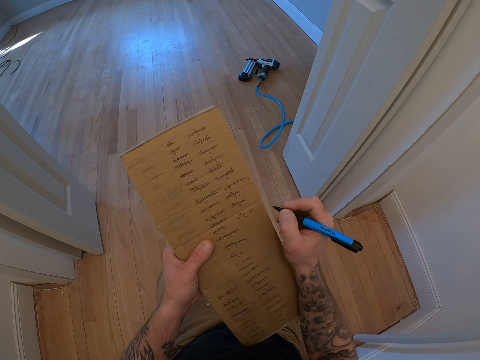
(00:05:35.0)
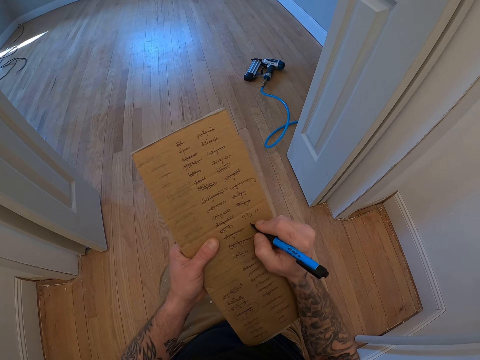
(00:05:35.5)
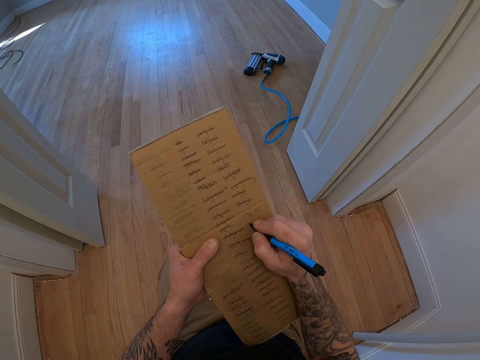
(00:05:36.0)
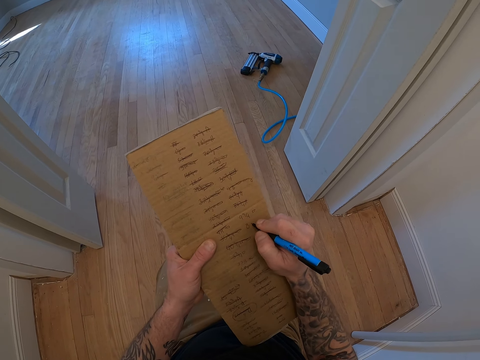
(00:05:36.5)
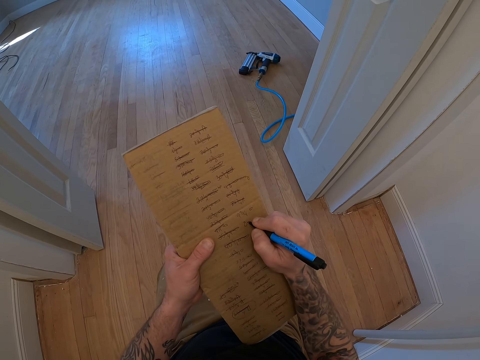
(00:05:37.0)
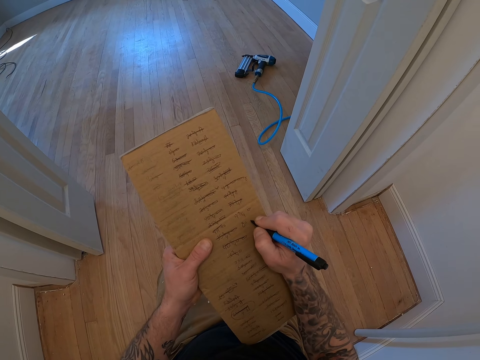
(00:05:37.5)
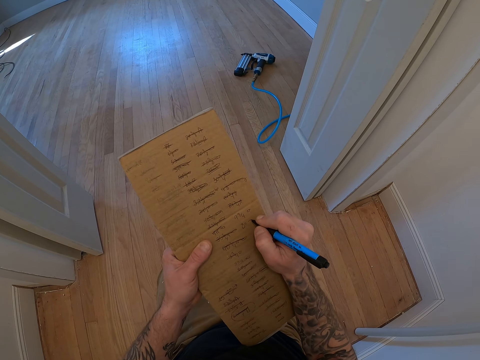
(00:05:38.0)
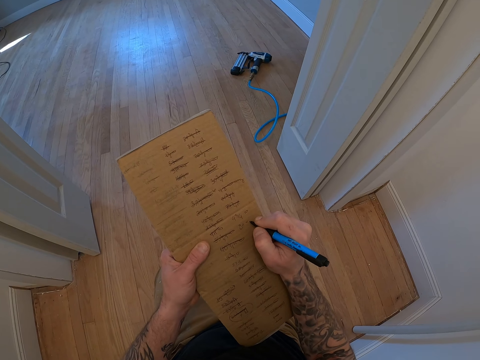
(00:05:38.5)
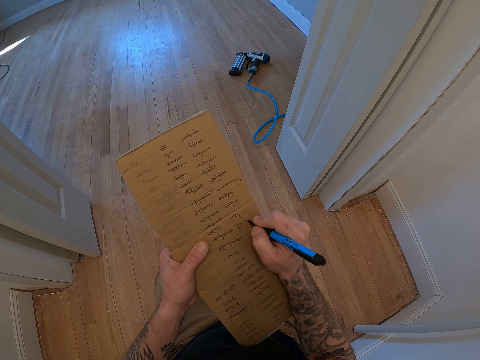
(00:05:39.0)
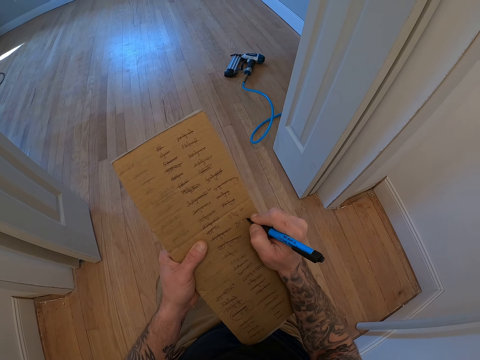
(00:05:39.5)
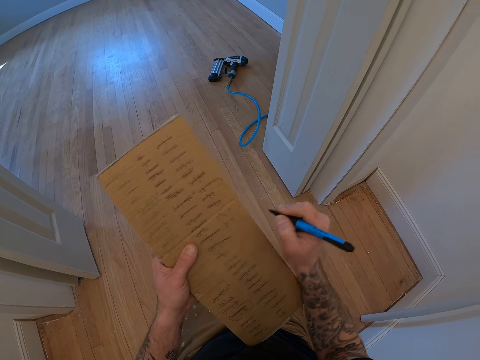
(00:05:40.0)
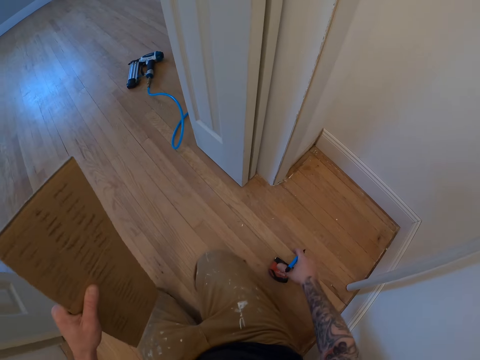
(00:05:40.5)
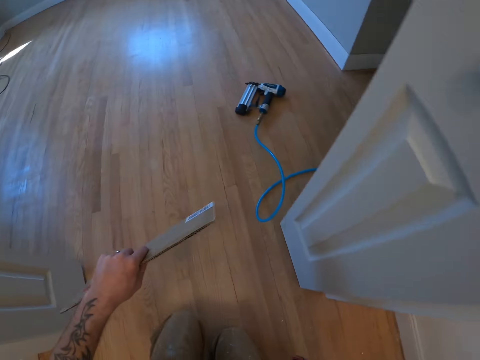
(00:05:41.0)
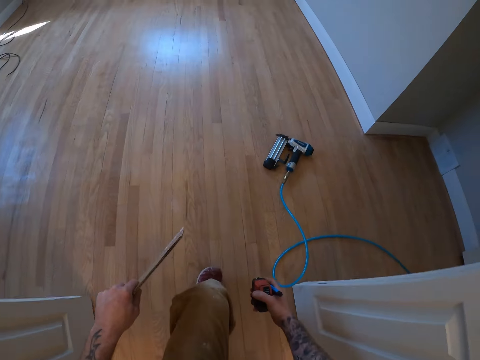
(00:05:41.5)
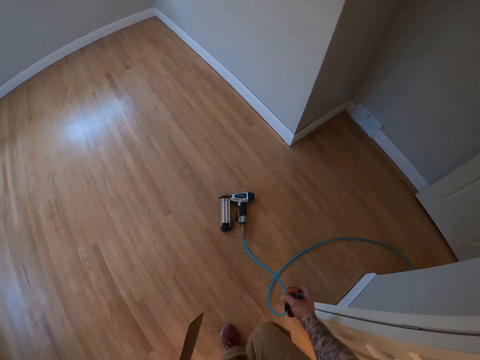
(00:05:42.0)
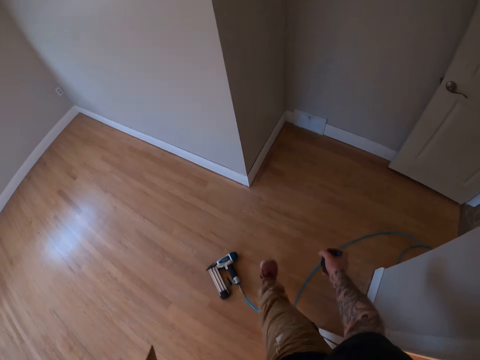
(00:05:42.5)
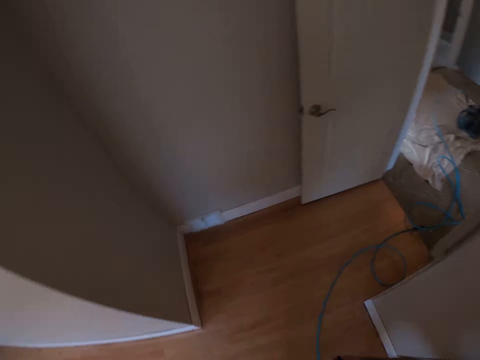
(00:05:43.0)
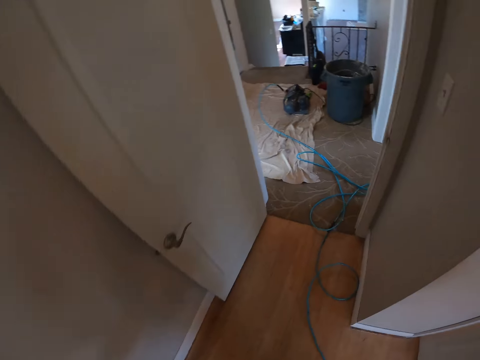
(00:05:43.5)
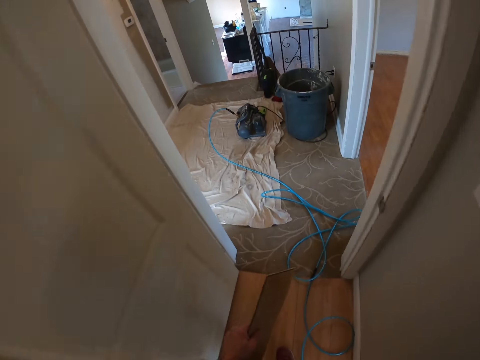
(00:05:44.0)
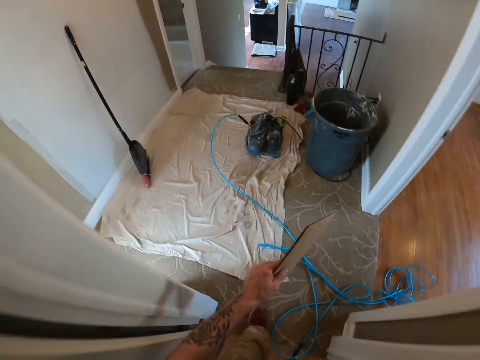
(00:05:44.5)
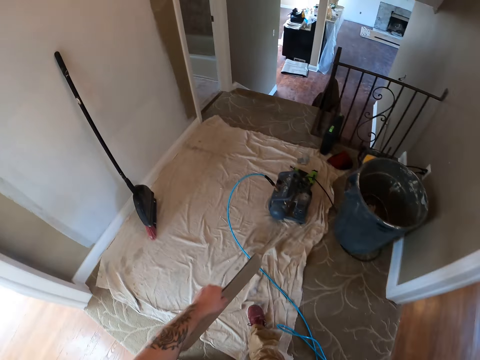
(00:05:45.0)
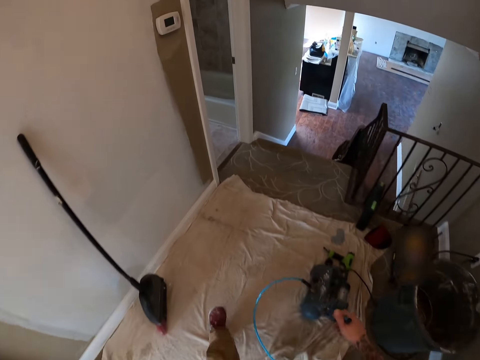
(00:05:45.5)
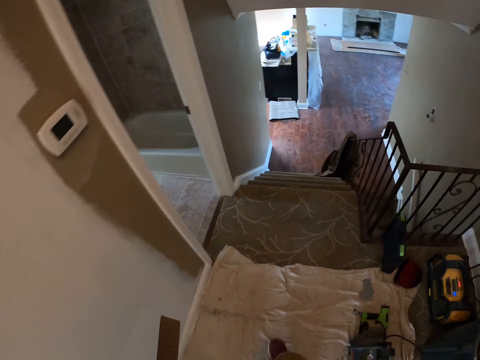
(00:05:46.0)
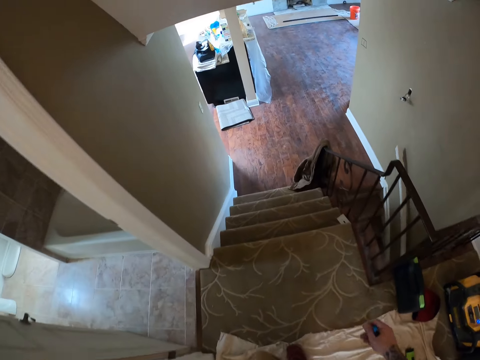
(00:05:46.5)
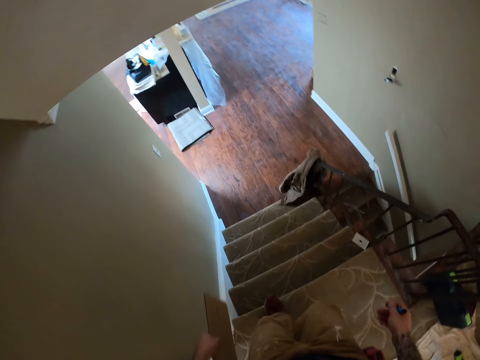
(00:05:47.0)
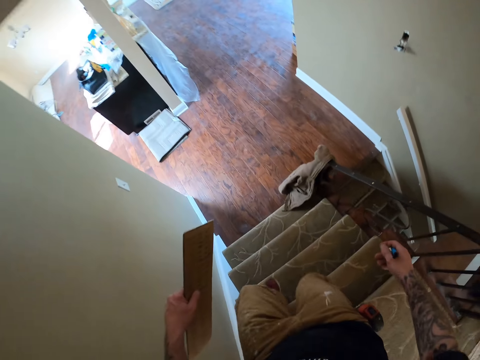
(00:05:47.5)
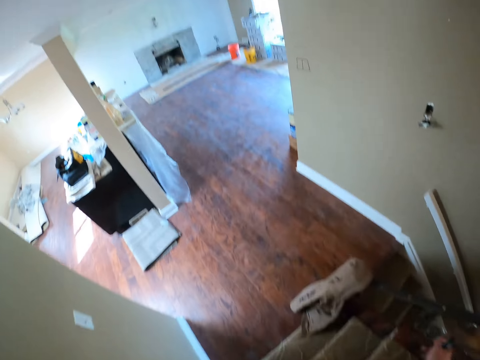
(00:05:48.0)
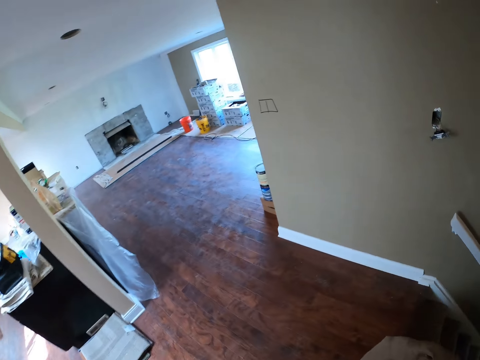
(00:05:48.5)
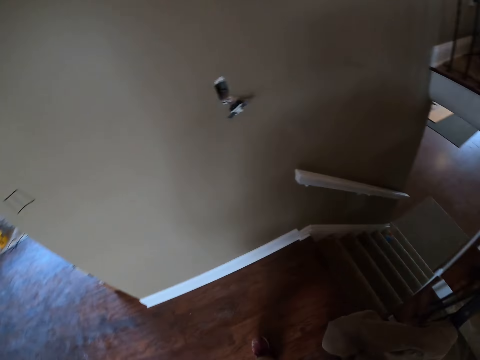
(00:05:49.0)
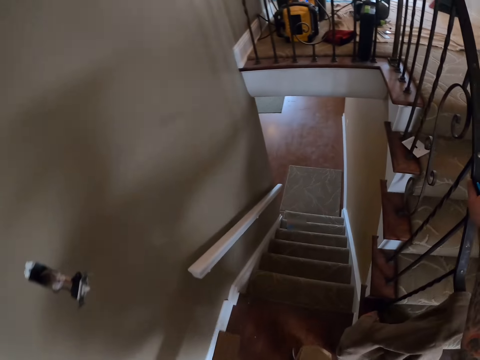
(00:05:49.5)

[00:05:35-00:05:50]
The camera wearer picks up the tape measure from the floor. They get up from the floor, walk around the house, and climb down the stairs.

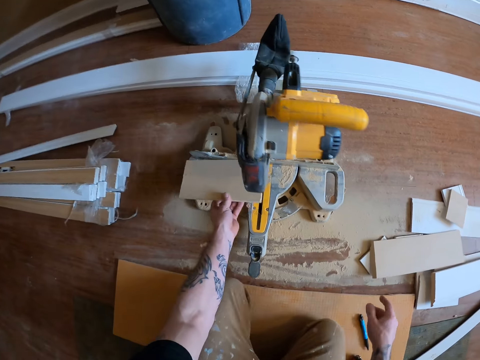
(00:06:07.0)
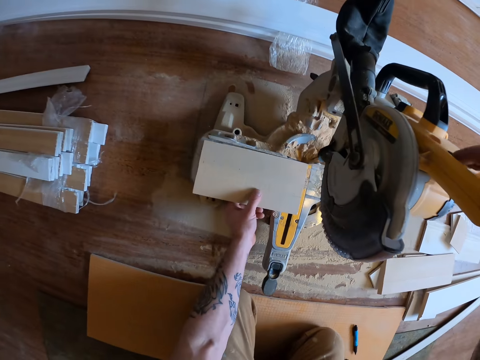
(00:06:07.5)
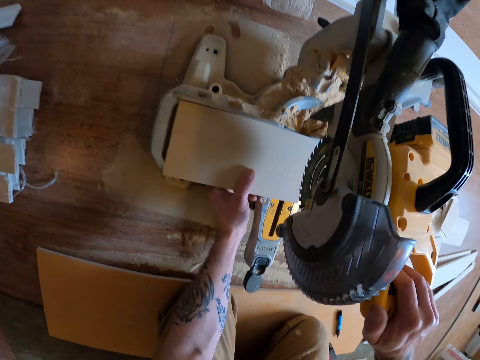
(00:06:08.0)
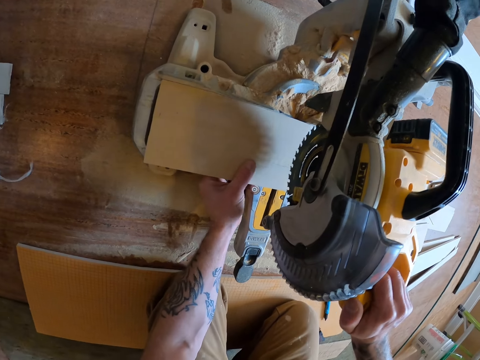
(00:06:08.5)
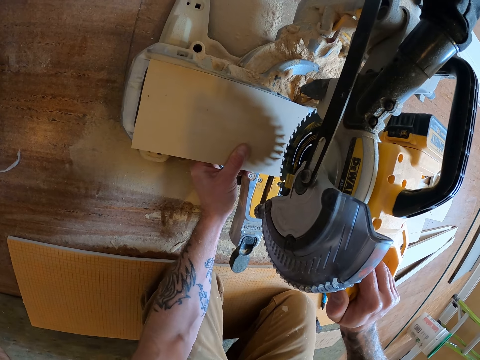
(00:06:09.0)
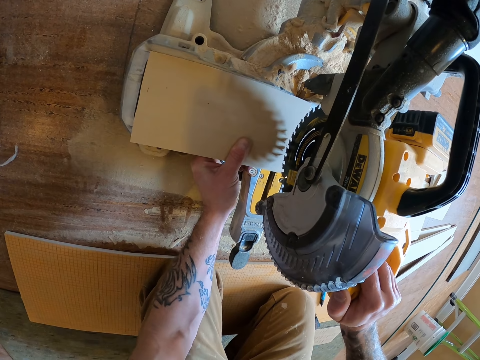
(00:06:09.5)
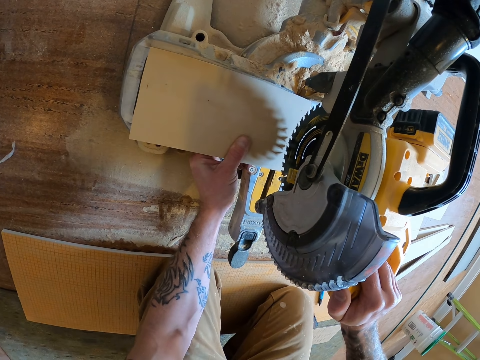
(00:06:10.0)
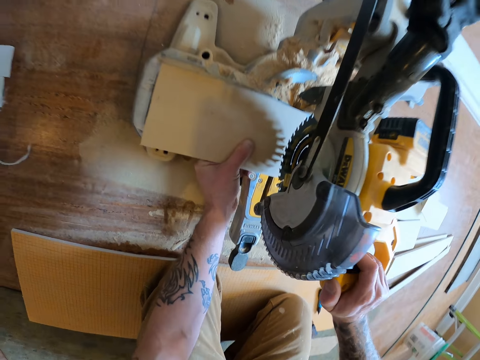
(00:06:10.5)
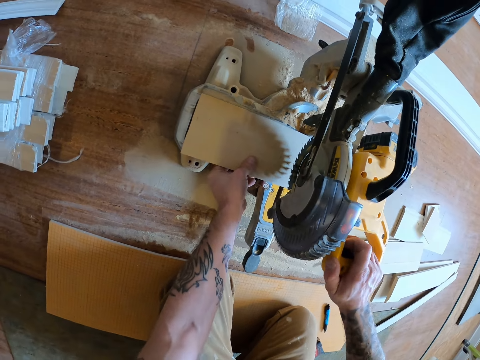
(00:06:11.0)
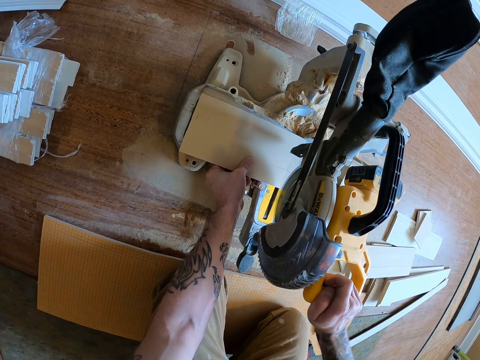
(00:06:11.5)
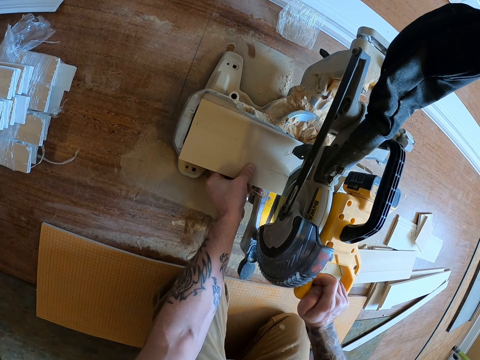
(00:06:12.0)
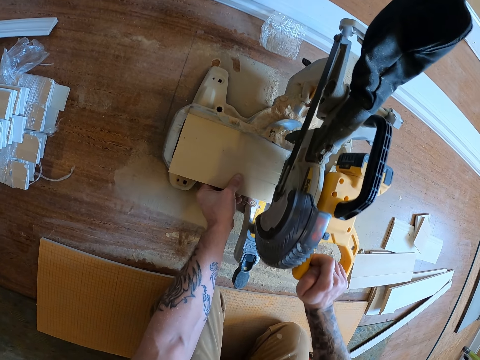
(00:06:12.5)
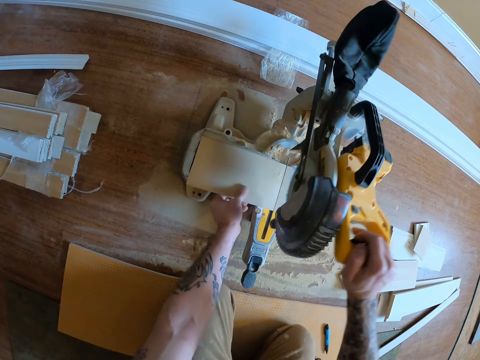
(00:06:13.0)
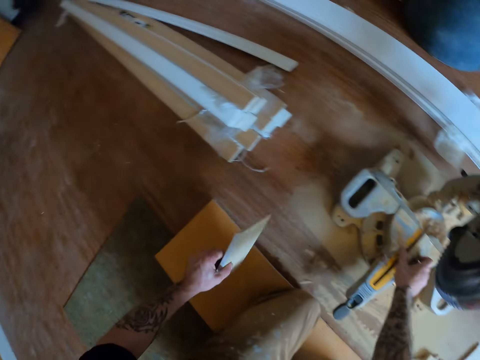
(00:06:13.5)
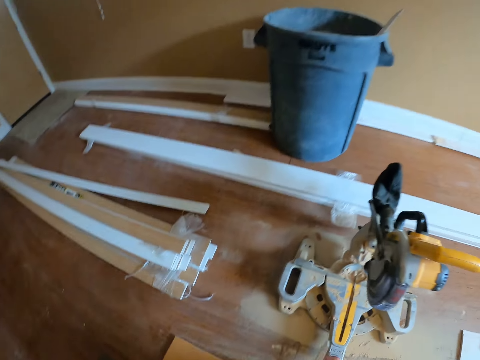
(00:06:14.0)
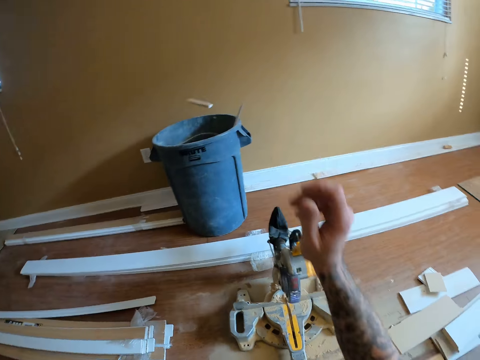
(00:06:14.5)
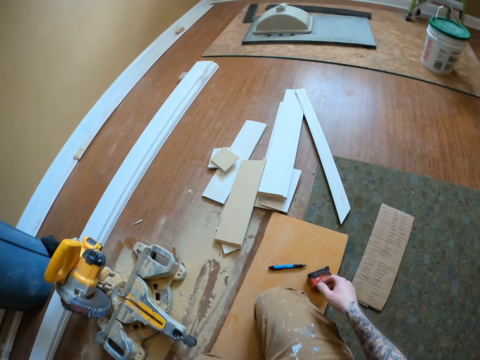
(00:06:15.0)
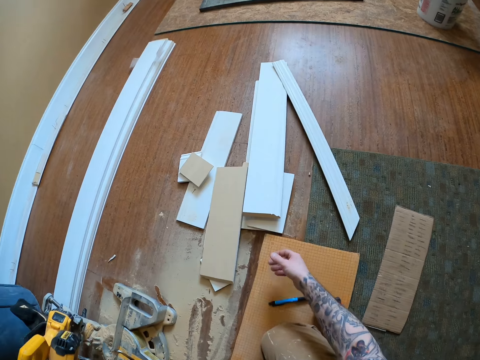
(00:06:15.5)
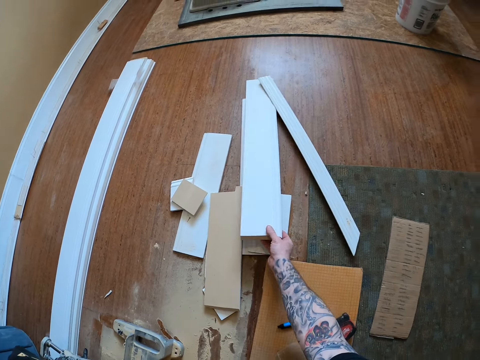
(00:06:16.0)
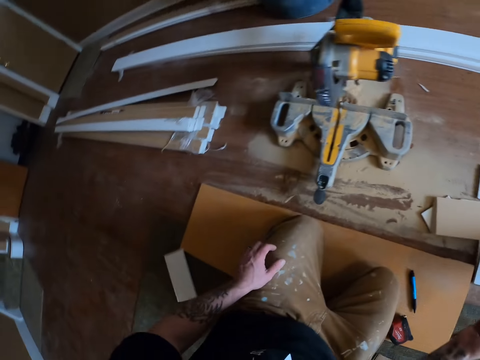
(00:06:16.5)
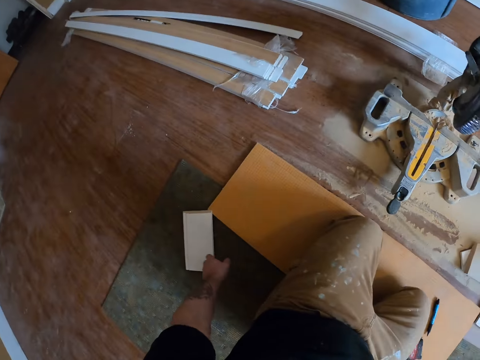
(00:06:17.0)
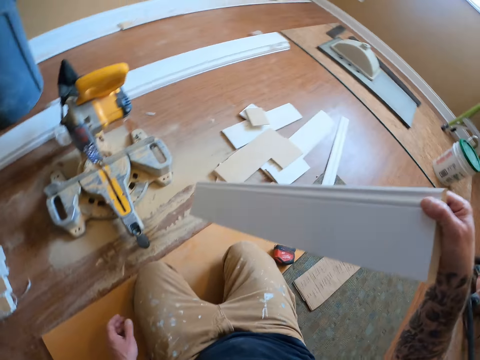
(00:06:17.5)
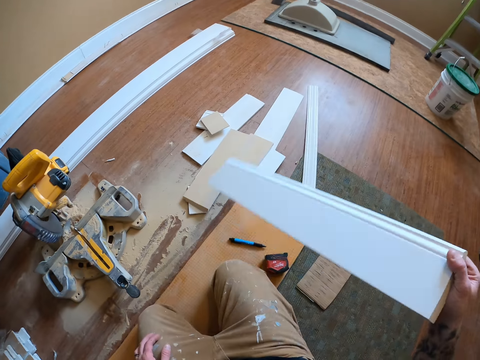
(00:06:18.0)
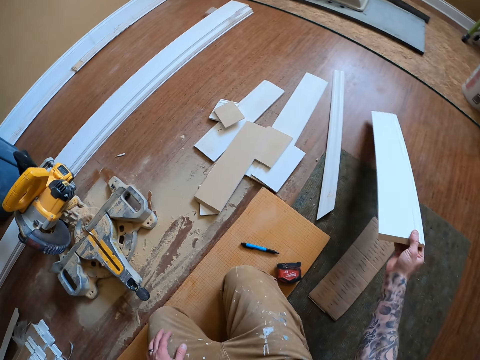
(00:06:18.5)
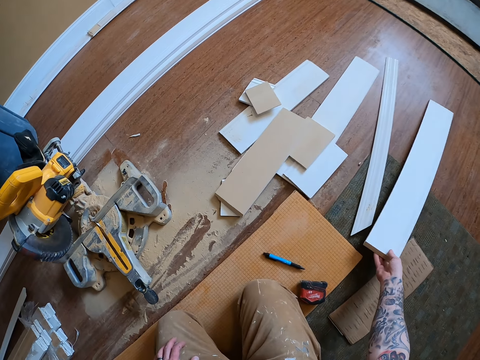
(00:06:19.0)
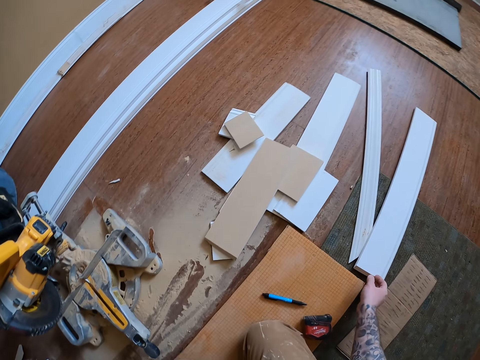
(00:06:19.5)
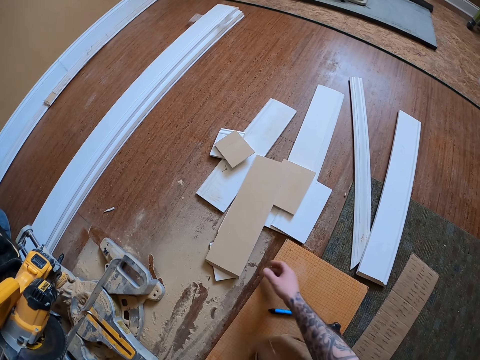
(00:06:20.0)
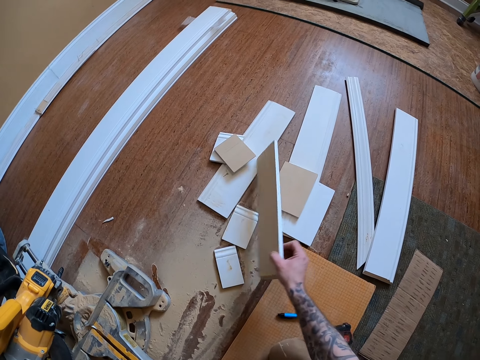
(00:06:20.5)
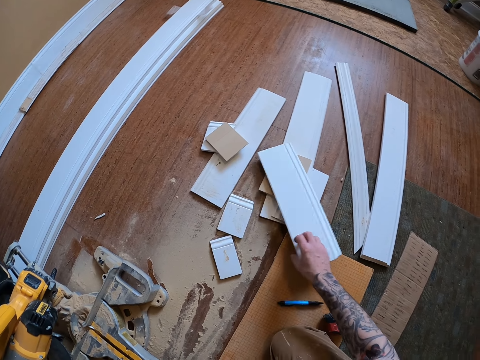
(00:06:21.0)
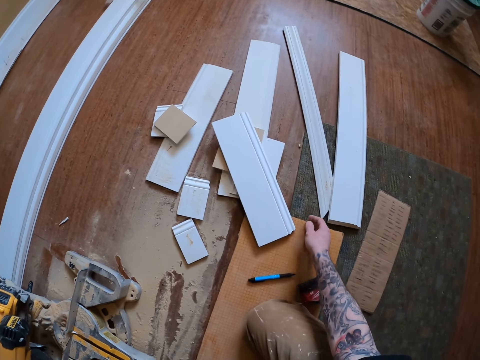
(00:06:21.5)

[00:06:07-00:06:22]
The camera wearer drops the pen on the floor. They place the baseboard on the miter saw. They cut the baseboard with the miter saw. They remove the wood under the miter saw. They hold the baseboard. They grab a piece of wood on the miter saw. They throw the piece of wood into the waste bin. They pick up a wood or baseboard on another wood from the floor. They put the baseboard aside on the floor. They move the baseboard across the floor.
